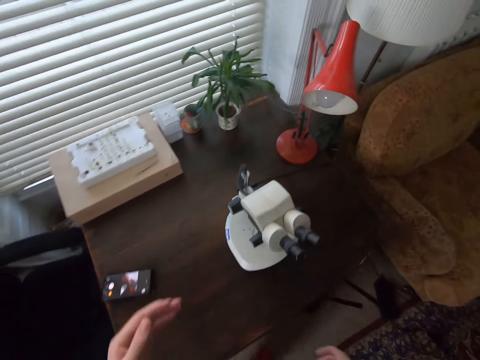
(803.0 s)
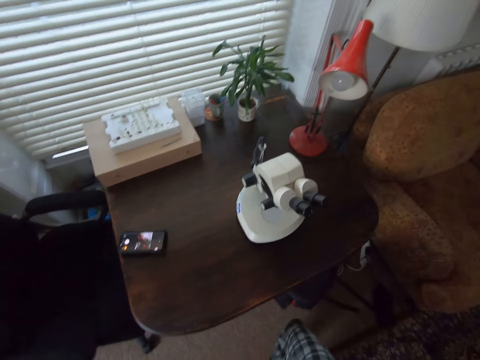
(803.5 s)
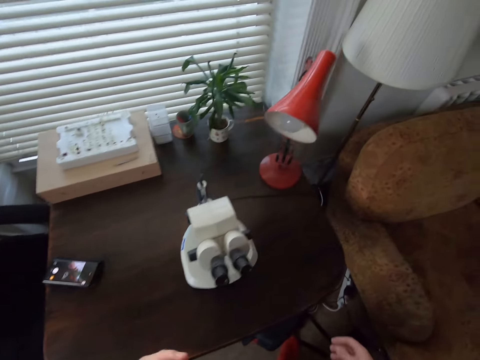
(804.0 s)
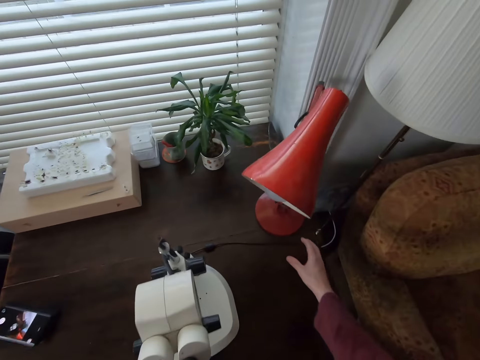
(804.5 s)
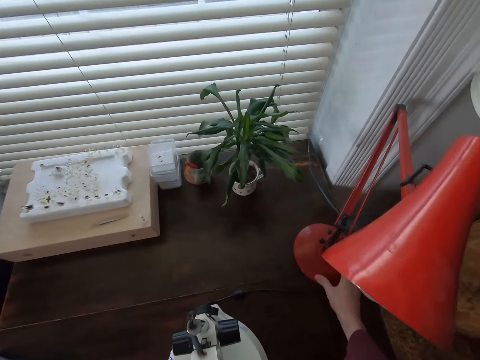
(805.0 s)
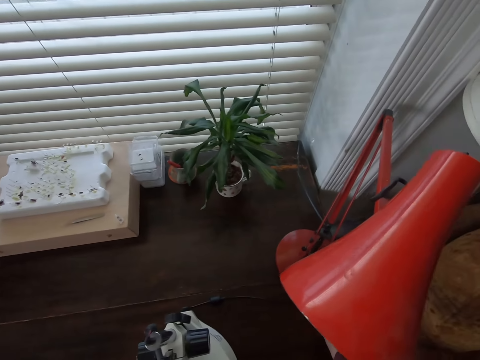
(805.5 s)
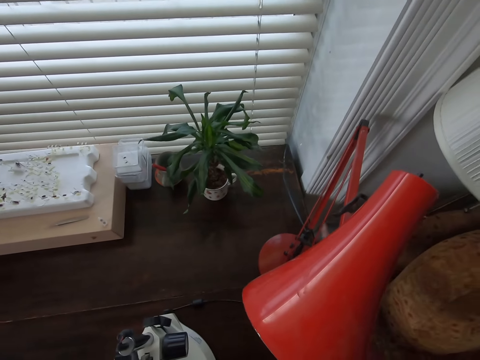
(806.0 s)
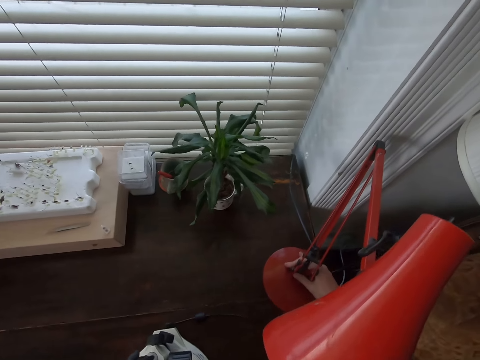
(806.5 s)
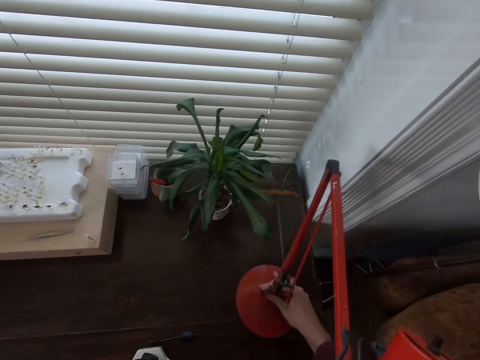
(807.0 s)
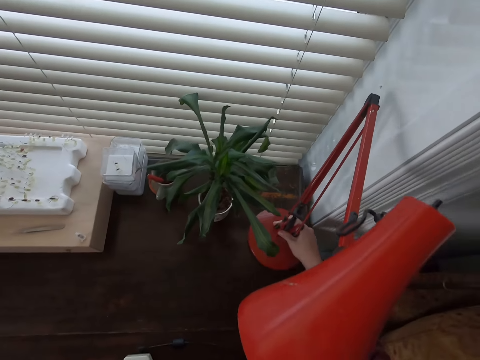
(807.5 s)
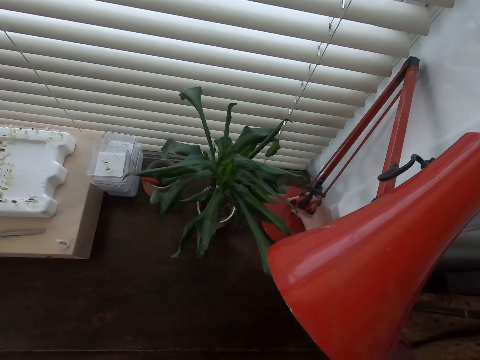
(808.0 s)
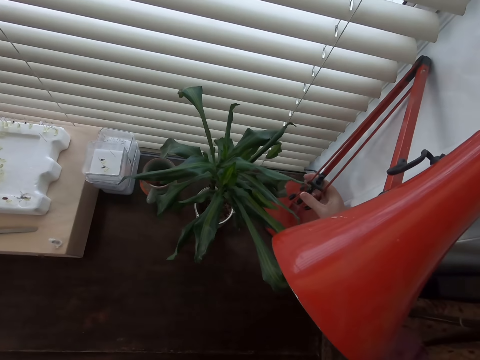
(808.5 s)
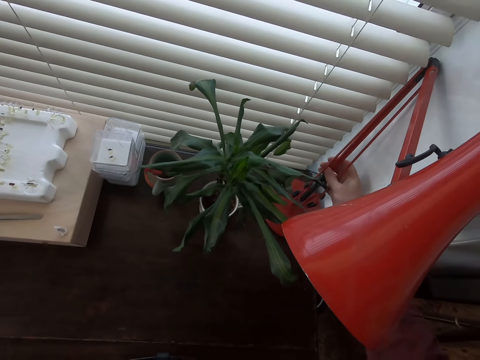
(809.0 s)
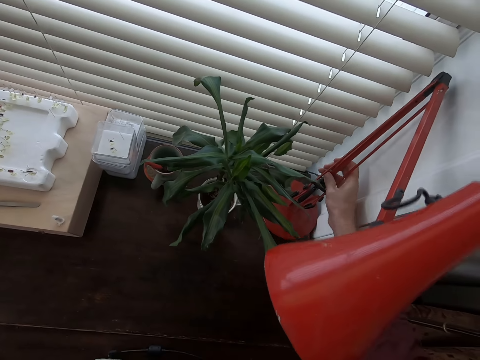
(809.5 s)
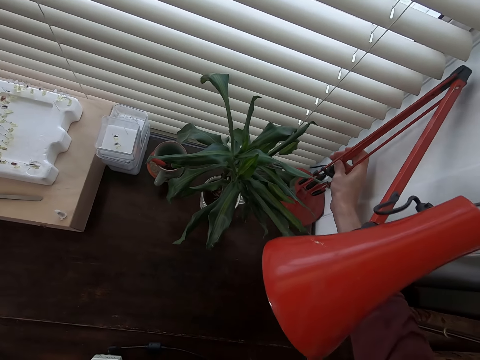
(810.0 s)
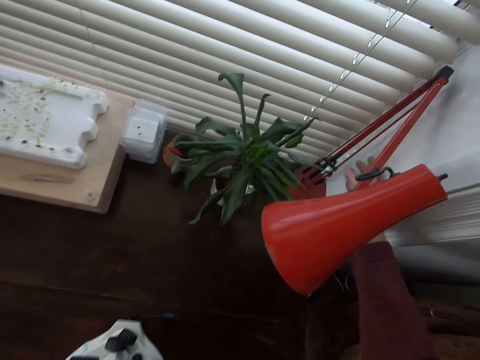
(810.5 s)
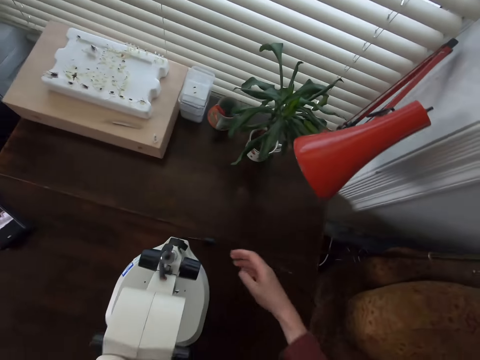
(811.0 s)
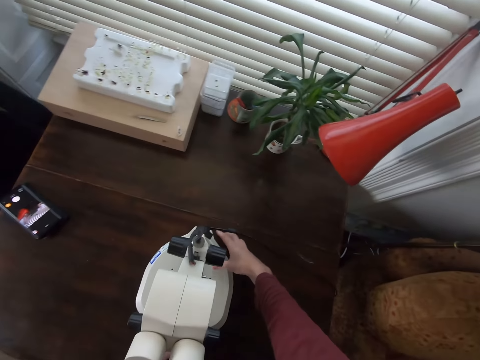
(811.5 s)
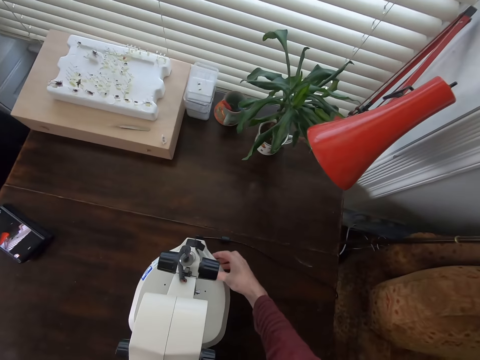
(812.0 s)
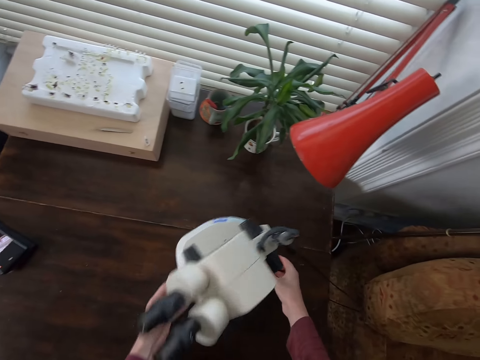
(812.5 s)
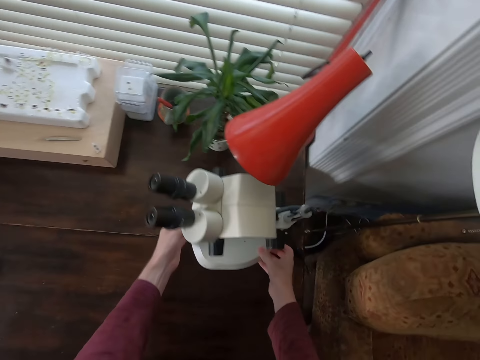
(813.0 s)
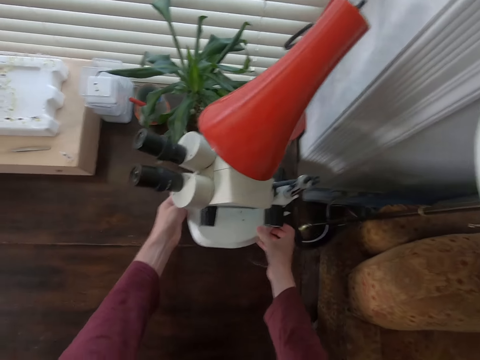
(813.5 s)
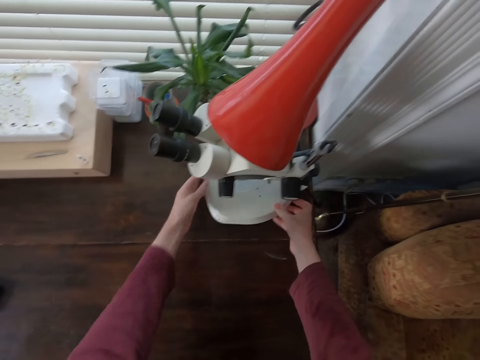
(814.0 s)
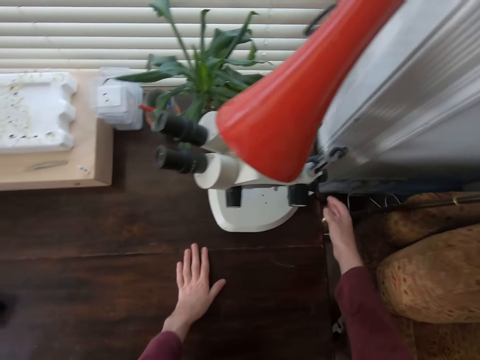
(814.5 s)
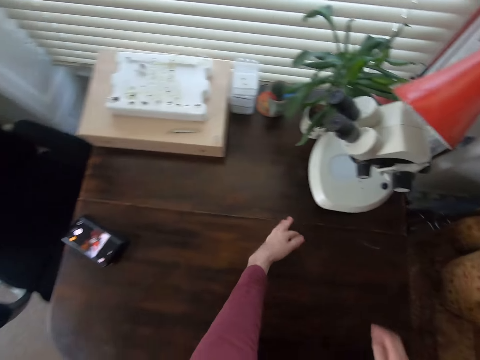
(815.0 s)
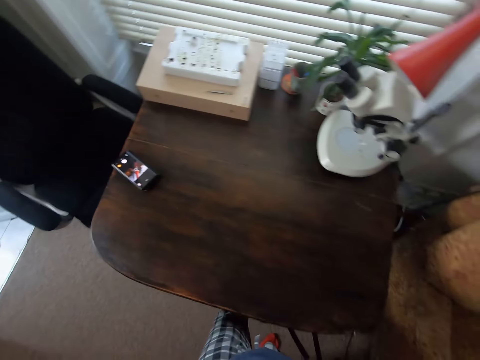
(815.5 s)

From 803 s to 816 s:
The camera wearer touches the face. They walk in a room. They arrange a table lamp. They arrange a microscope on a table.

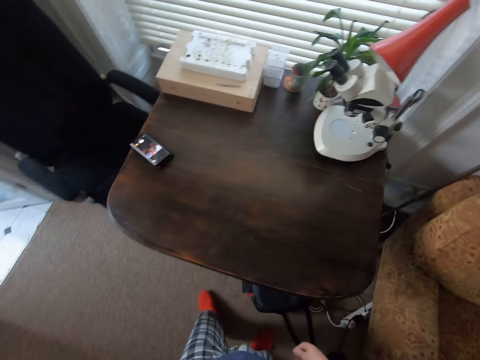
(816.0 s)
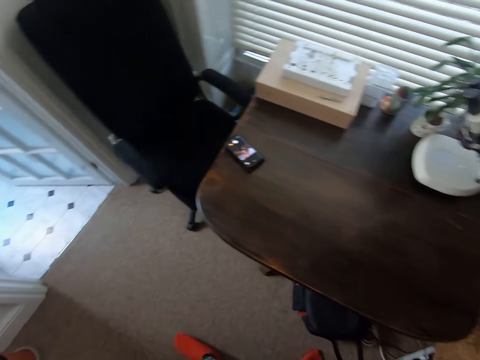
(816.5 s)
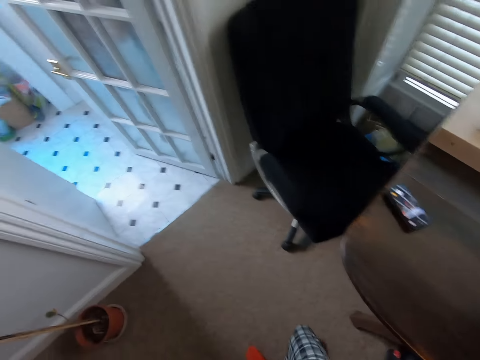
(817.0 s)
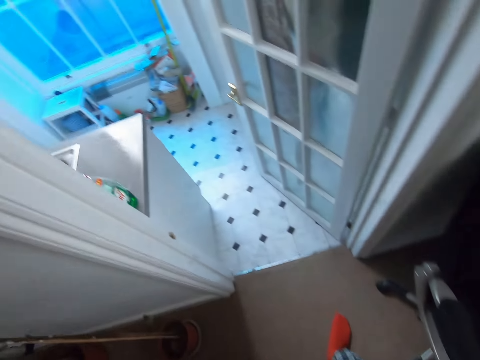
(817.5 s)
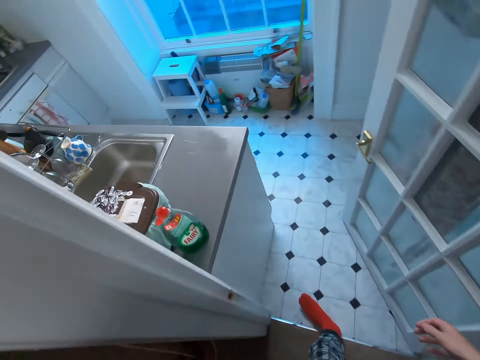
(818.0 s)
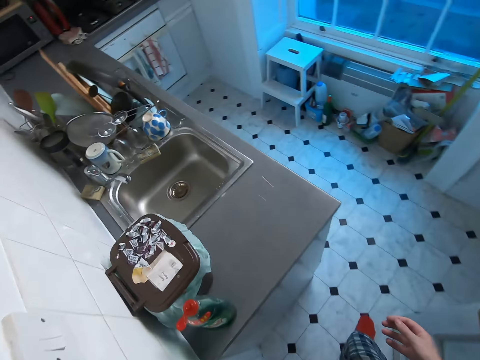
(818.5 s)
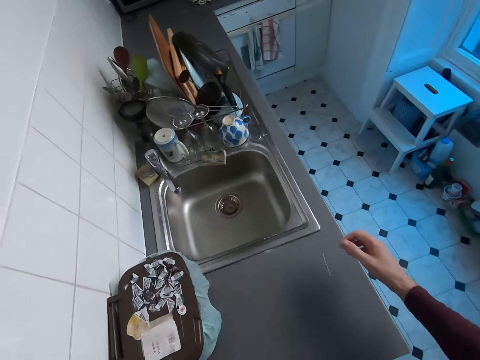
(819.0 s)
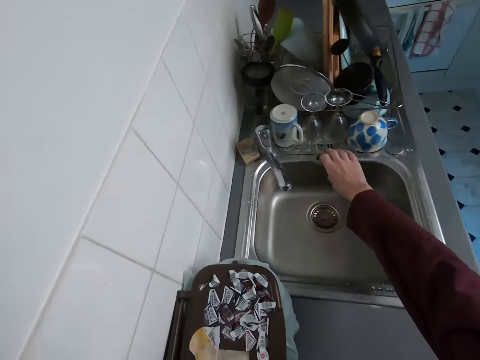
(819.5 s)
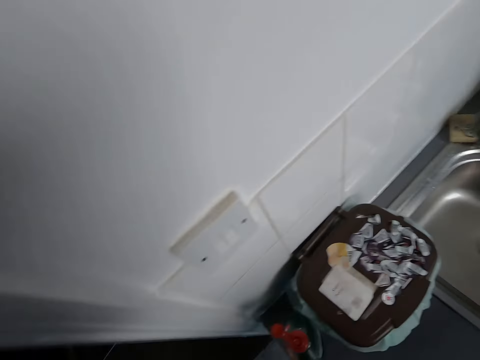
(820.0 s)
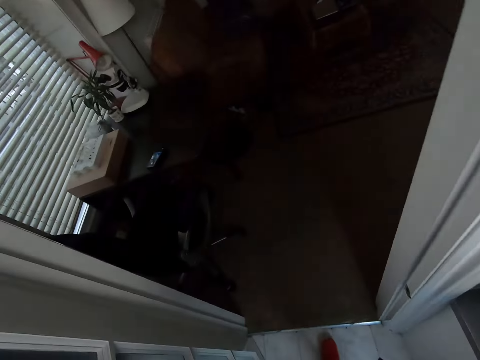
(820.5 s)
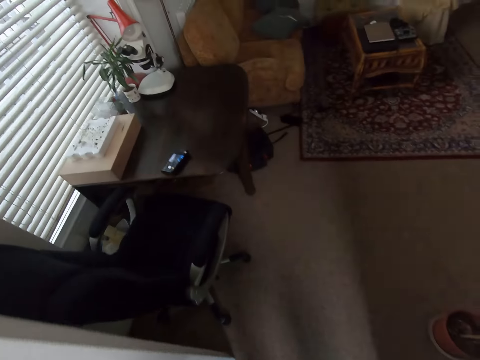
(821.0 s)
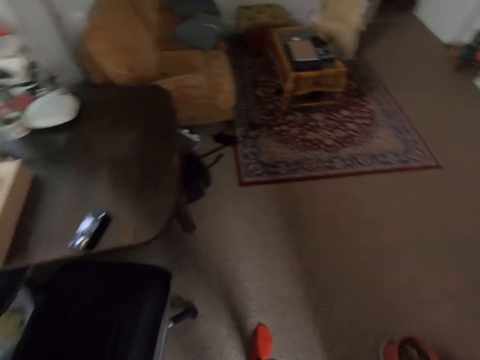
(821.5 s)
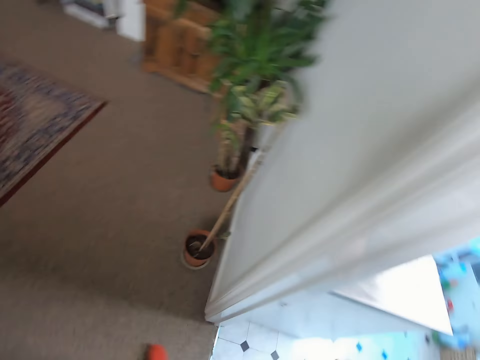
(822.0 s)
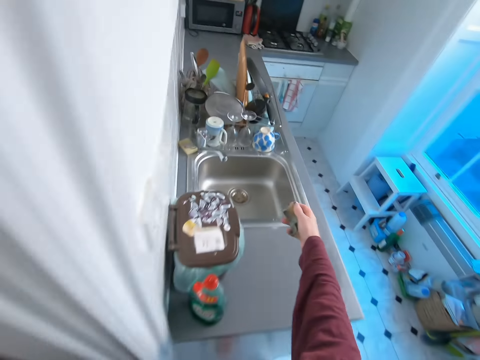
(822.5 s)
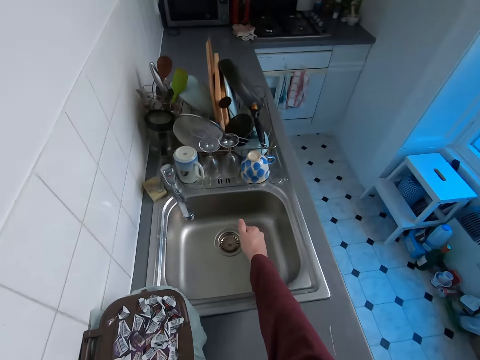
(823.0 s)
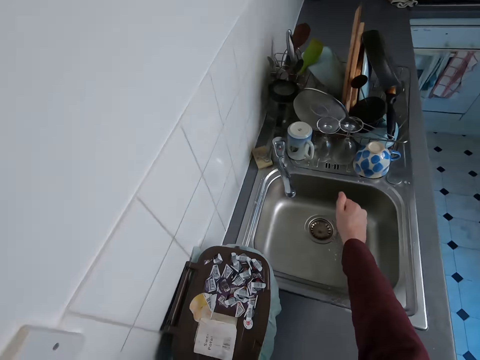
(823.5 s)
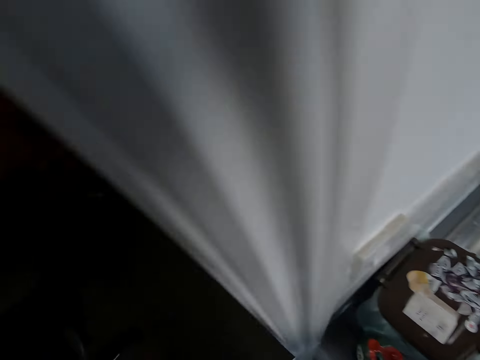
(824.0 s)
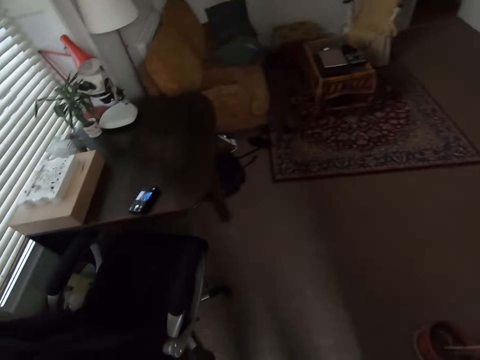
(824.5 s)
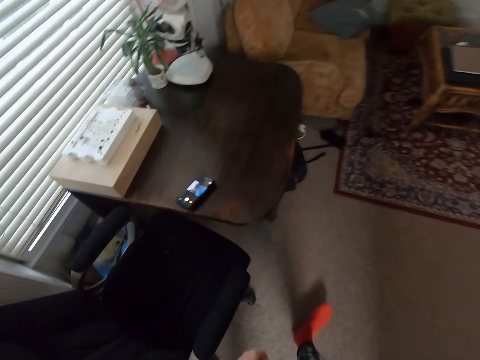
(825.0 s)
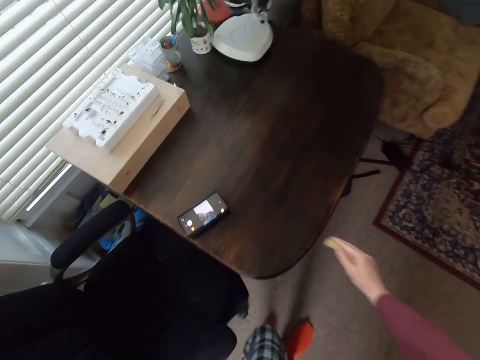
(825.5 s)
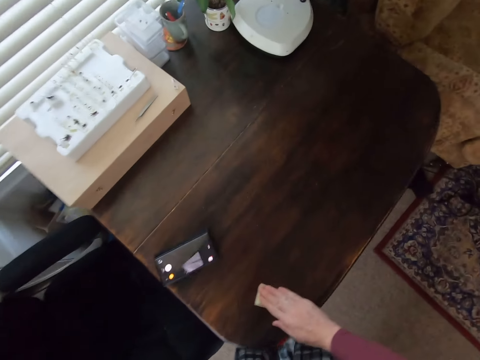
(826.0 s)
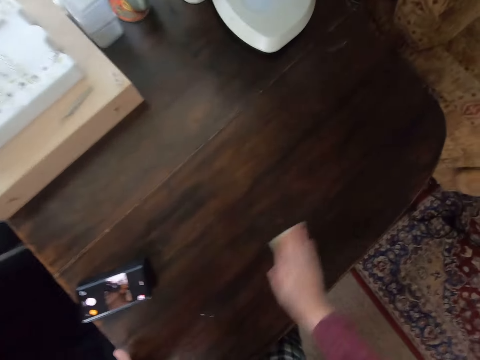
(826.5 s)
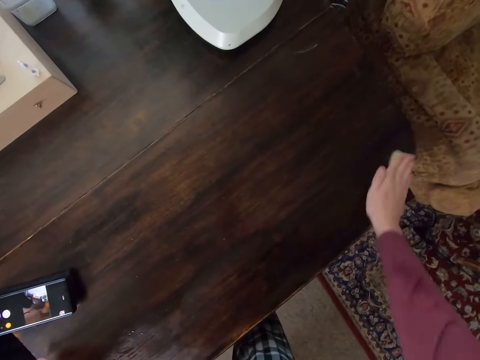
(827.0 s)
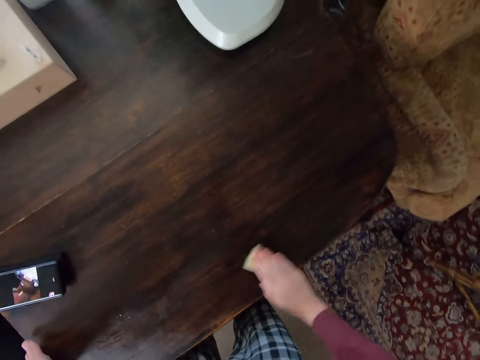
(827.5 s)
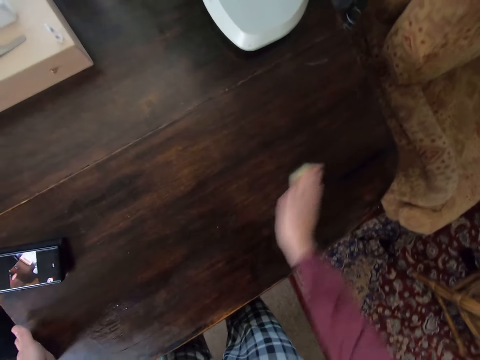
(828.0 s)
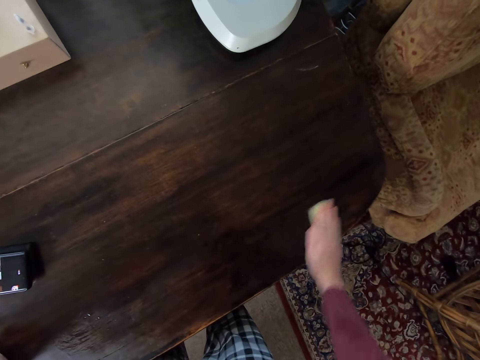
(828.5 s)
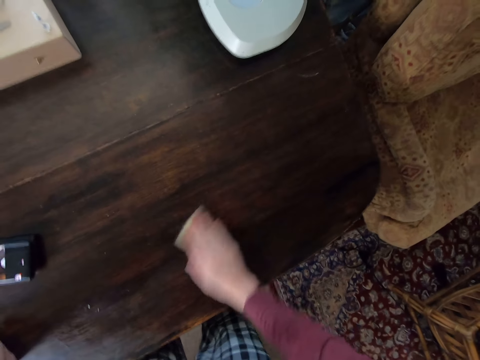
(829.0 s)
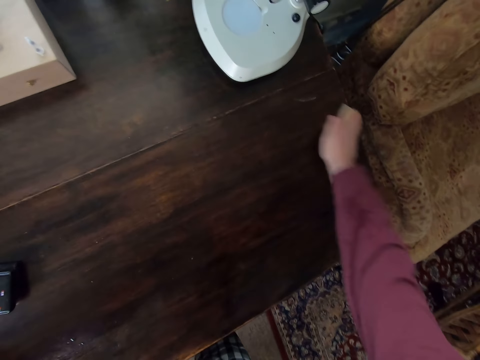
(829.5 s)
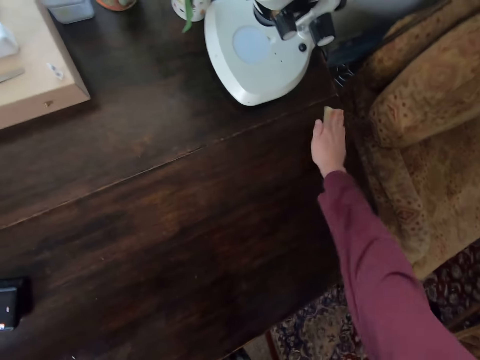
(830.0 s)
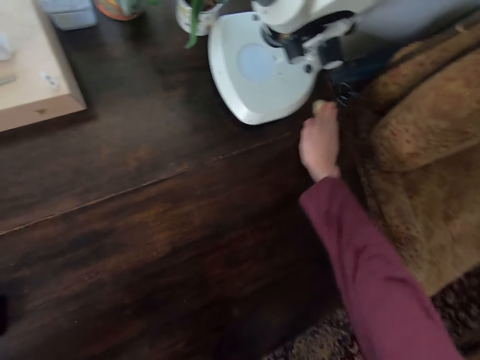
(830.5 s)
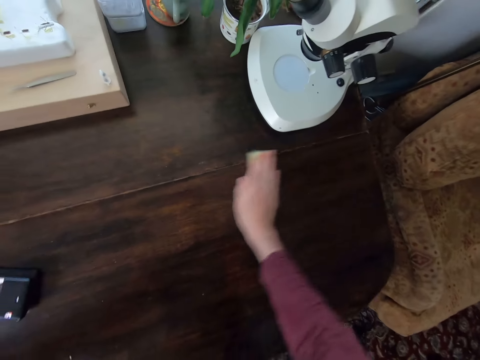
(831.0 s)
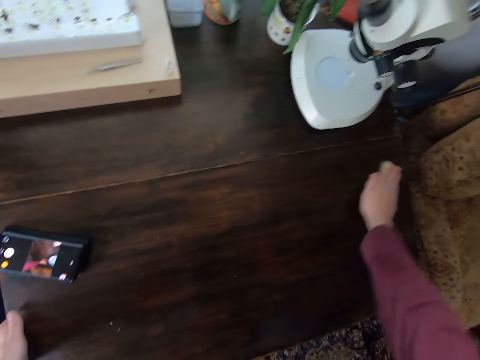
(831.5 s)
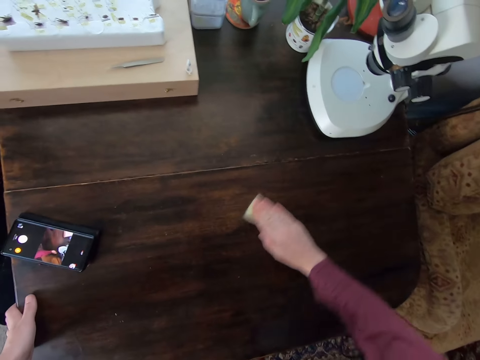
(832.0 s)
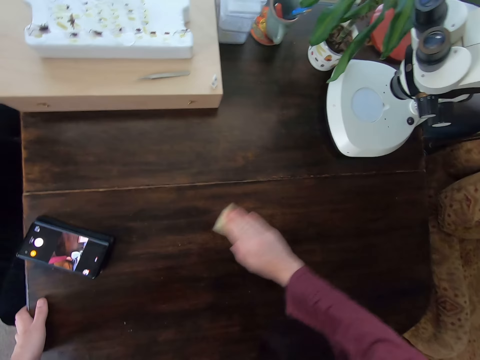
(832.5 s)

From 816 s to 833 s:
The camera wearer walks in a room. They pick up a sponge on a sink. They walk in the room. They squeeze the sponge on the sink. They drain water from the sponge. They move around. They rub the table. They clean the table.
